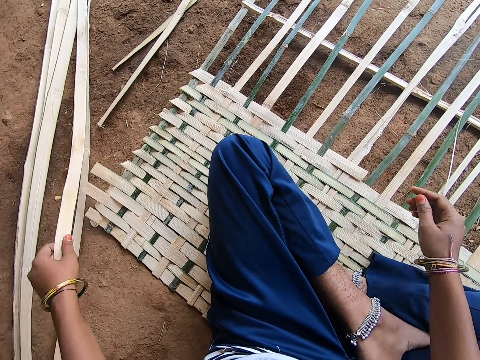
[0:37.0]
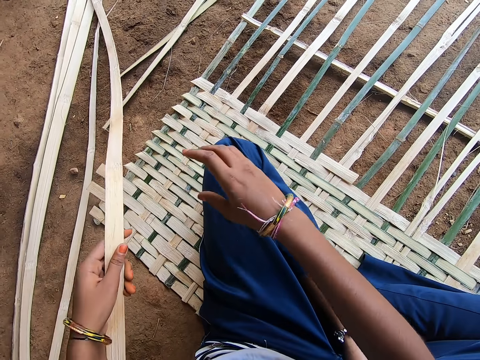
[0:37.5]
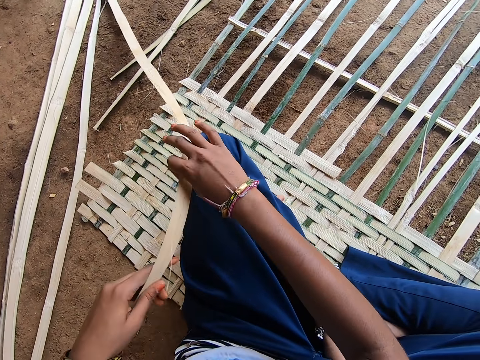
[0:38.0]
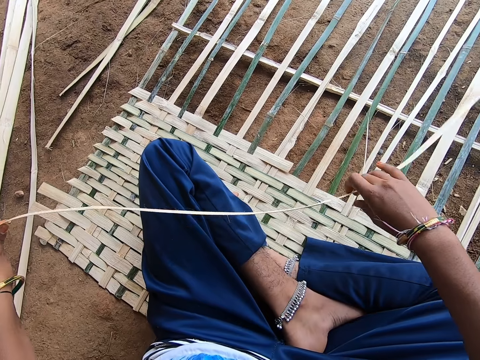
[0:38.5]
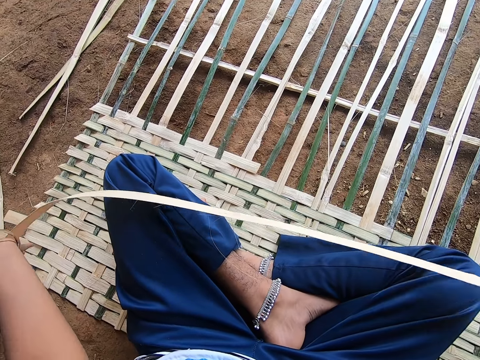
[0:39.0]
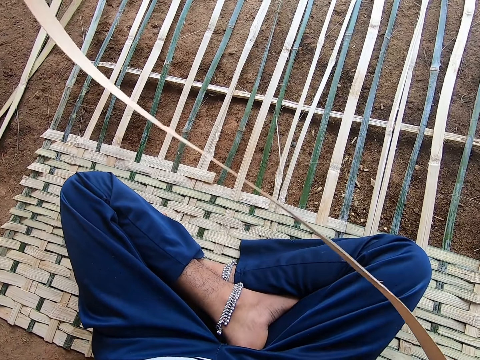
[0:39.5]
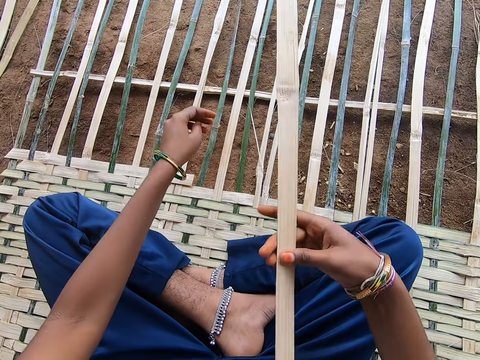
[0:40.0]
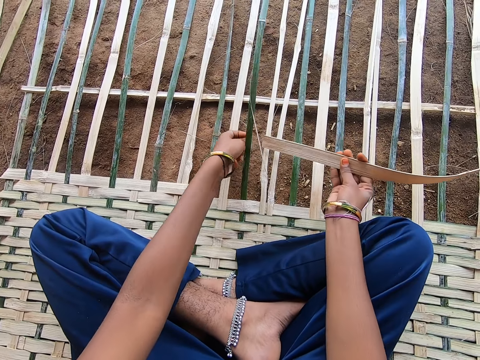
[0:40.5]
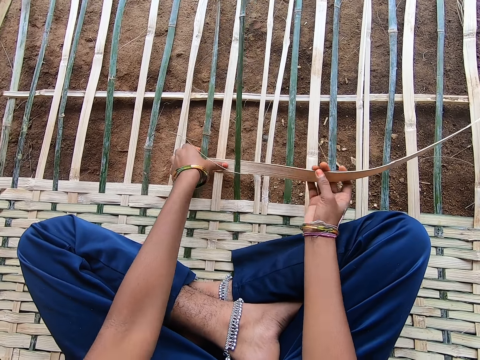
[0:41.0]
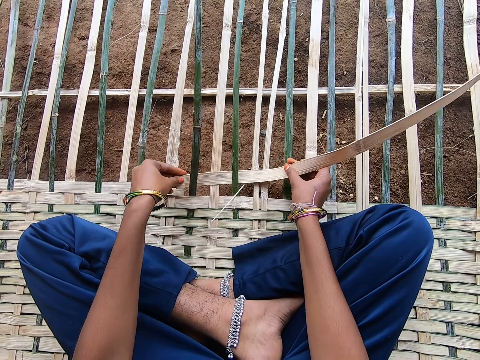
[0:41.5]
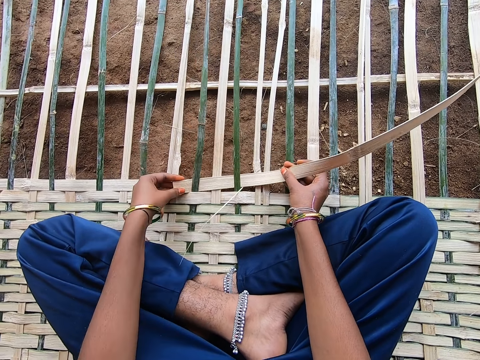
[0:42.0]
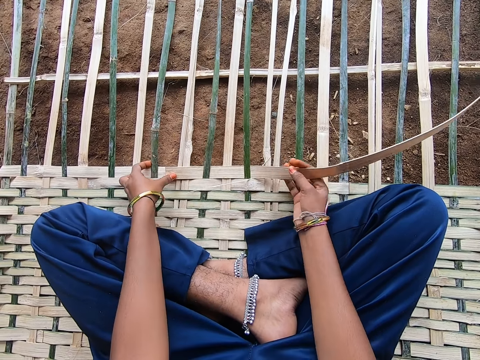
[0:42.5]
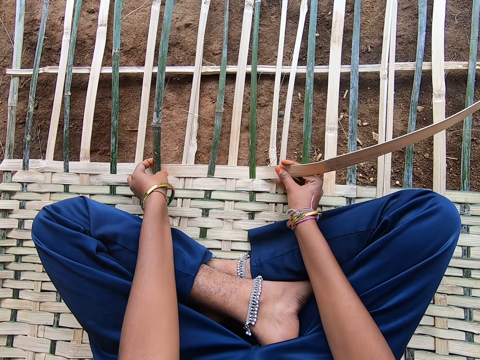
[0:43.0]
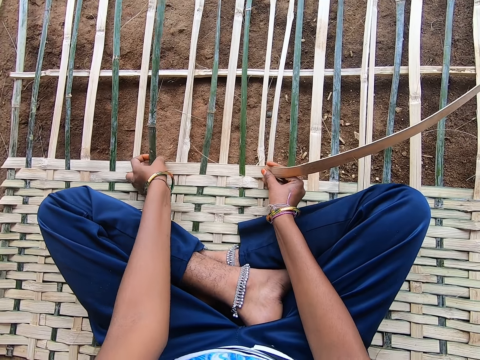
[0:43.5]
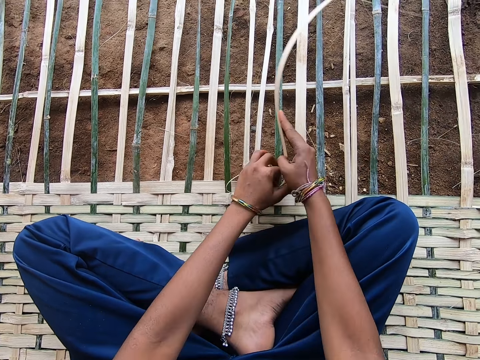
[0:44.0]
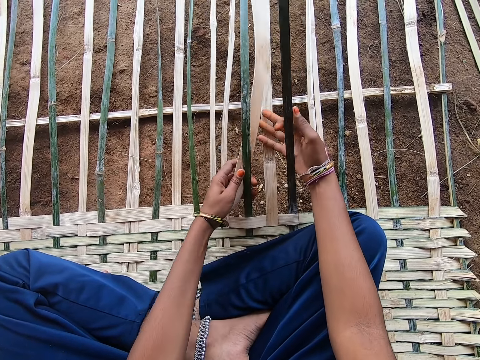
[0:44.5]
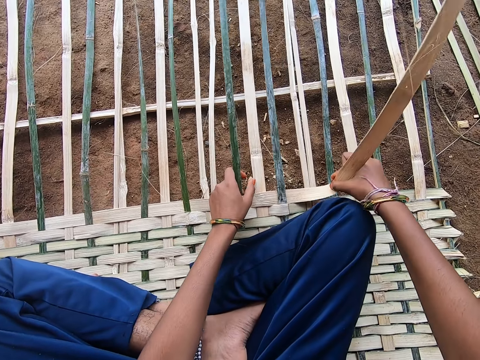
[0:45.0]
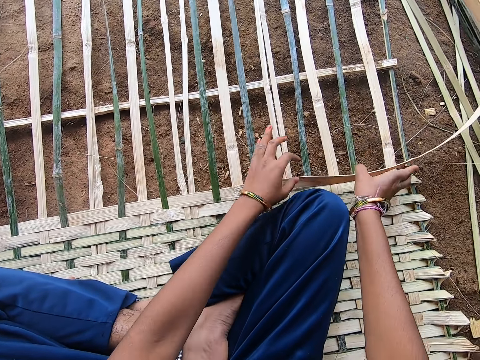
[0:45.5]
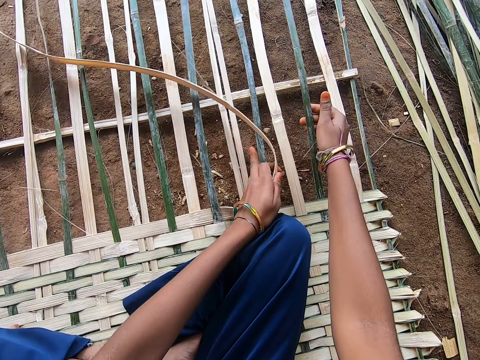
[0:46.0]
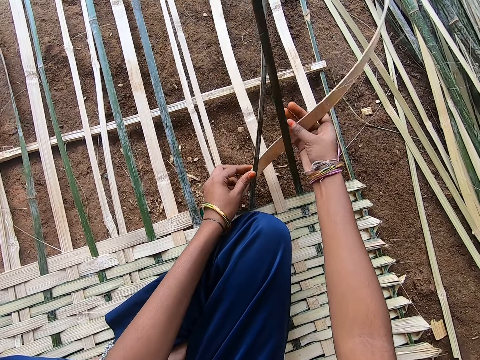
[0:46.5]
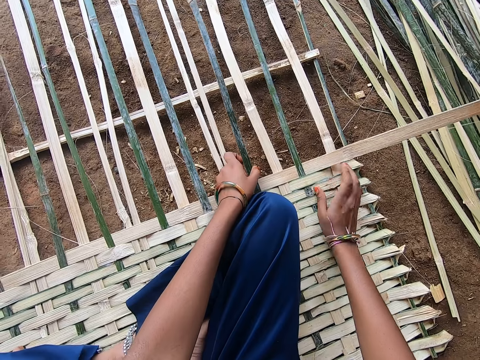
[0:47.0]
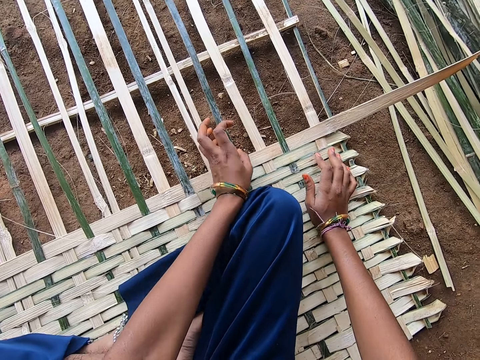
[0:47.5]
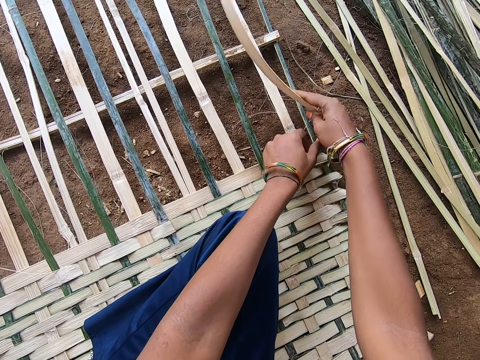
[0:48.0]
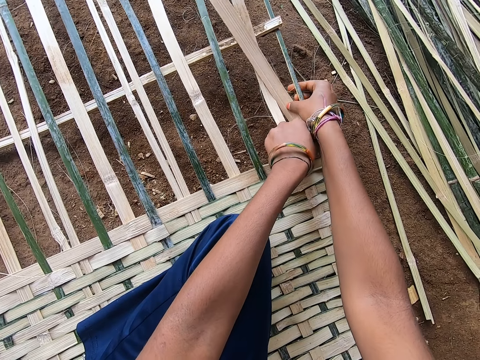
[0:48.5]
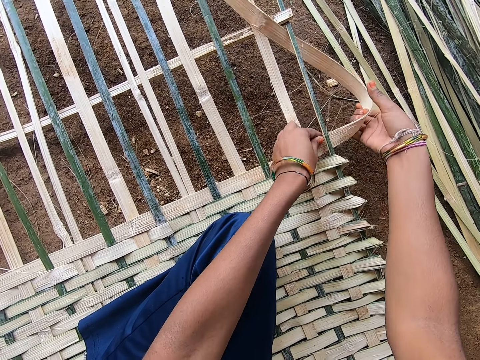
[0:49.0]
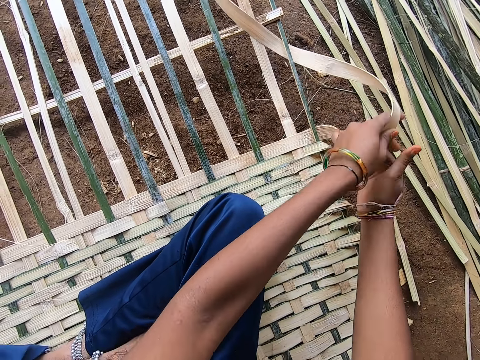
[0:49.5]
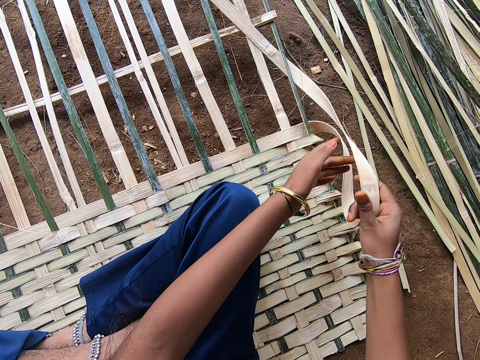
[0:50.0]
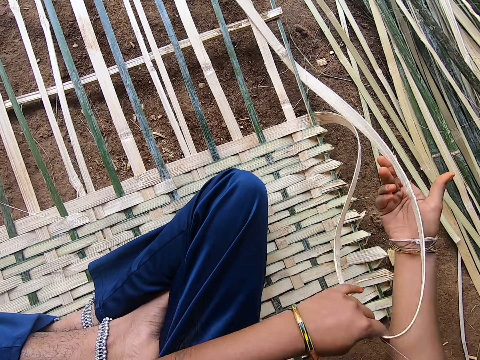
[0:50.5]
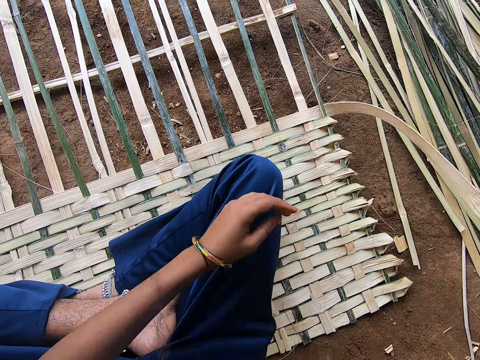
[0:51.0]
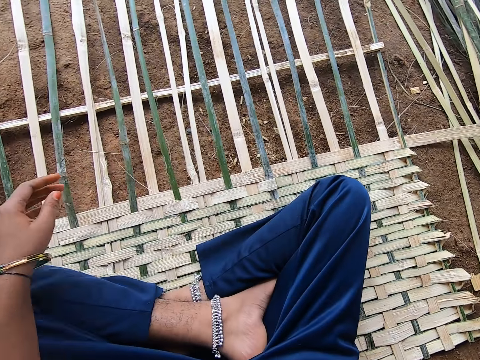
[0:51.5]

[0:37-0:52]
The camera wearer picks a reed or bamboo stick from the ground. They hold the reed with both hands. They weave the reed on the mat. They fix the bamboo sticks together. They pass the reed through the strings of reeds. They weave the reed on the mat. A lady speaks to the camera wearer. The camera wearer pulls the reed at the edge of the mat.

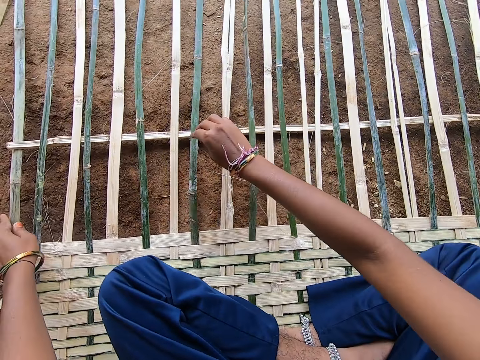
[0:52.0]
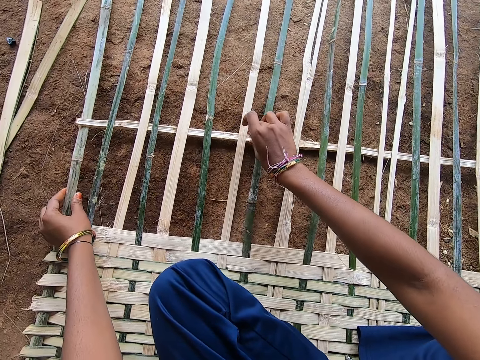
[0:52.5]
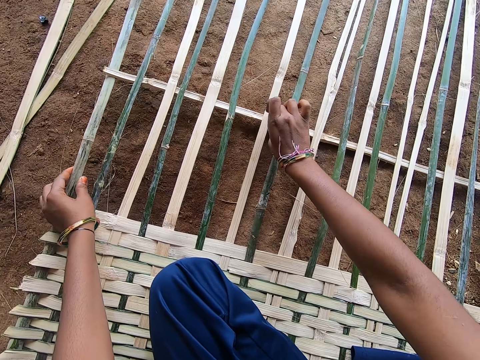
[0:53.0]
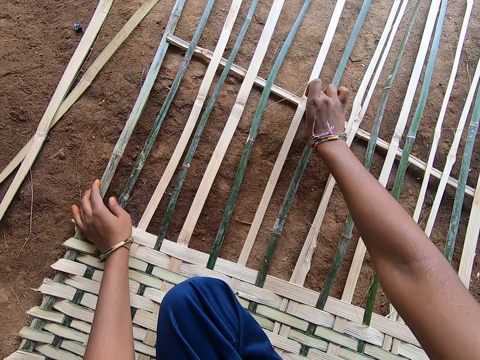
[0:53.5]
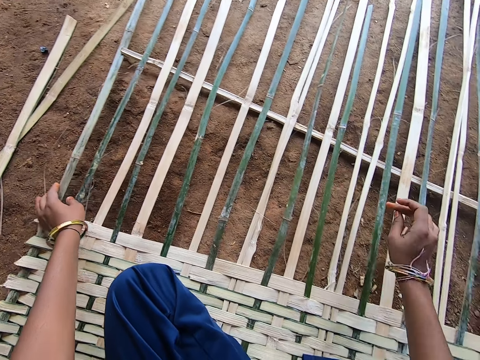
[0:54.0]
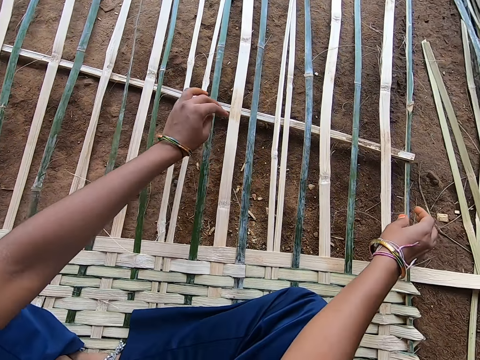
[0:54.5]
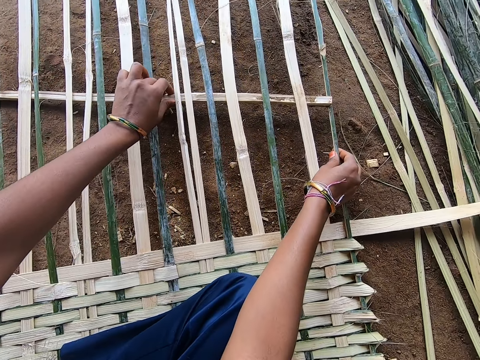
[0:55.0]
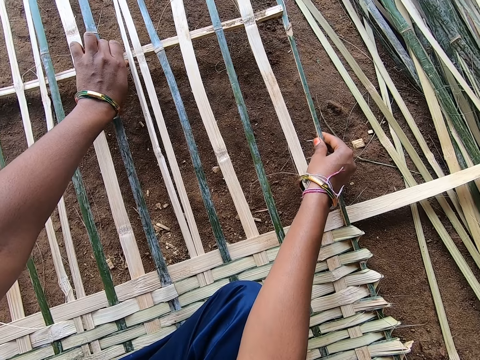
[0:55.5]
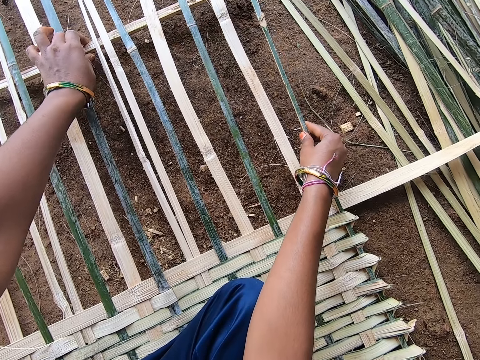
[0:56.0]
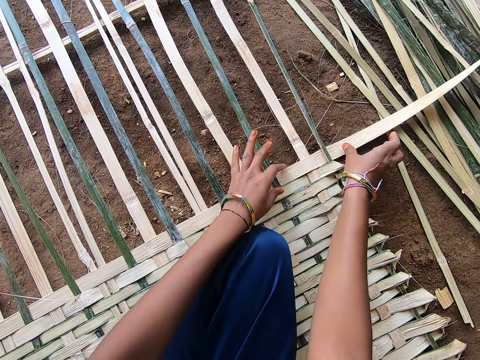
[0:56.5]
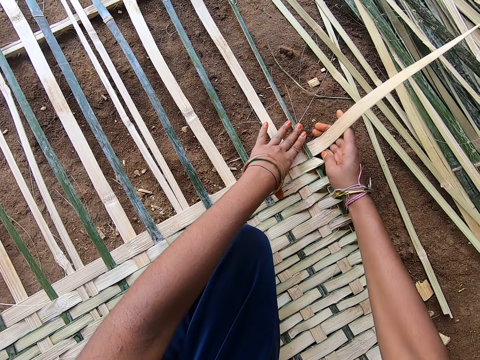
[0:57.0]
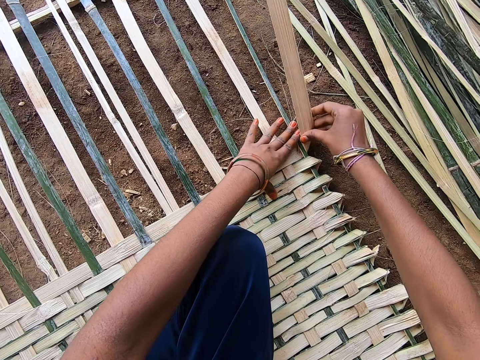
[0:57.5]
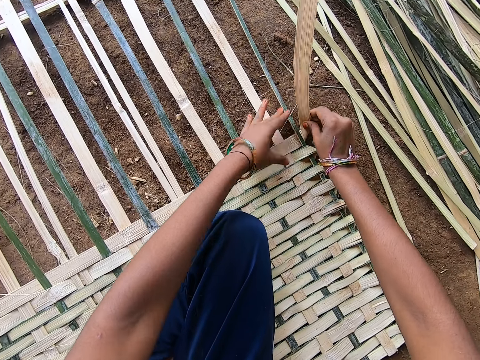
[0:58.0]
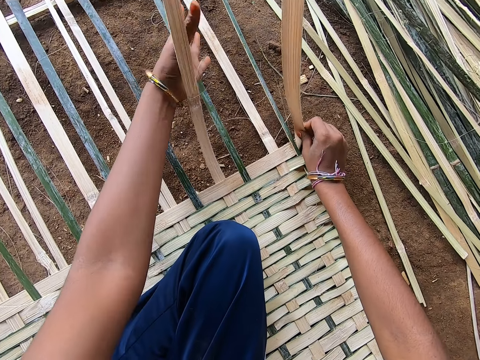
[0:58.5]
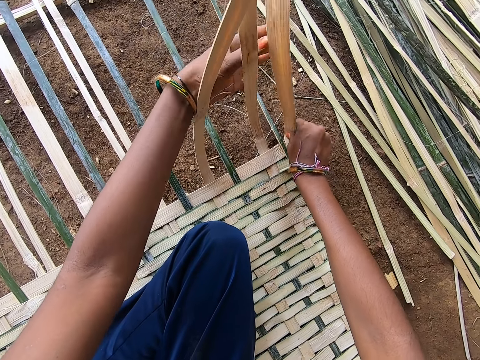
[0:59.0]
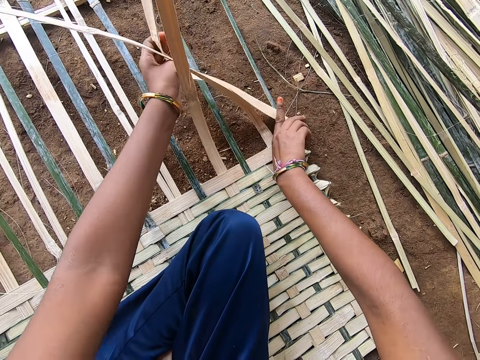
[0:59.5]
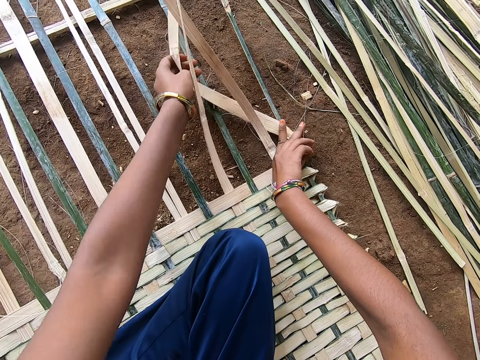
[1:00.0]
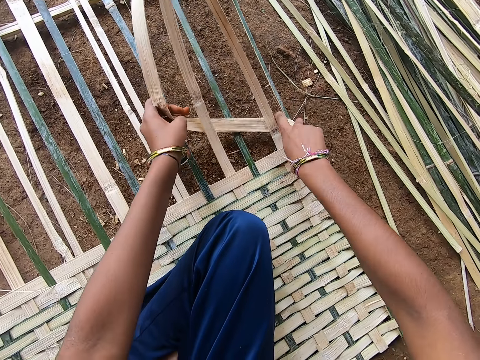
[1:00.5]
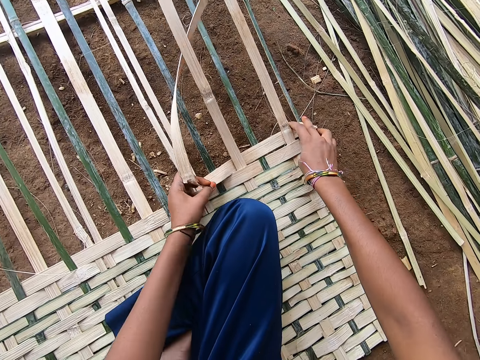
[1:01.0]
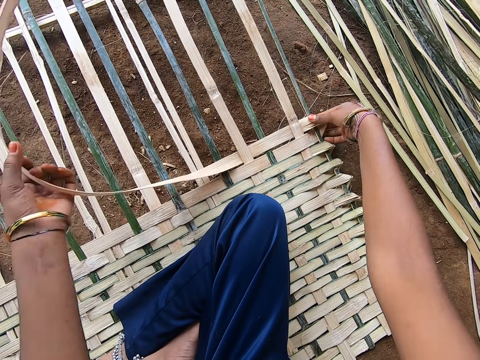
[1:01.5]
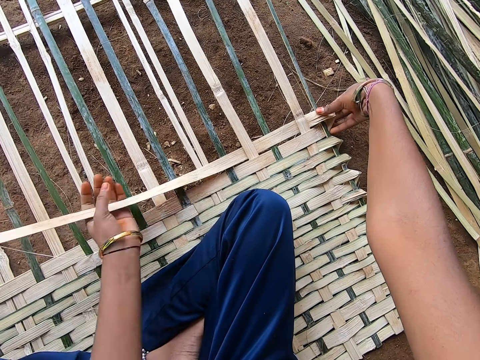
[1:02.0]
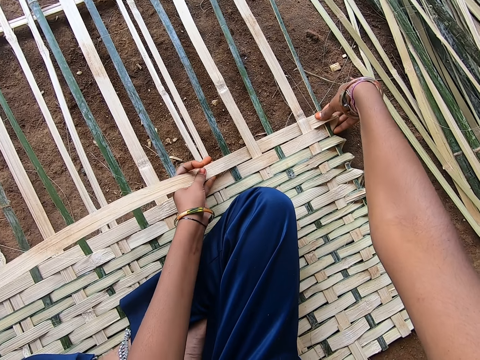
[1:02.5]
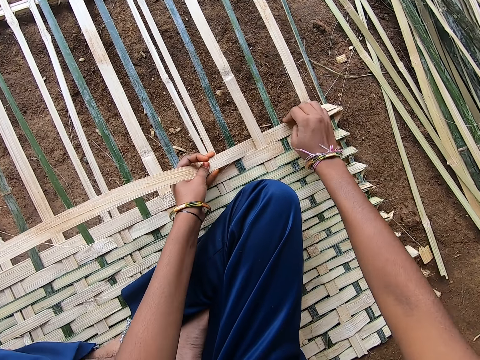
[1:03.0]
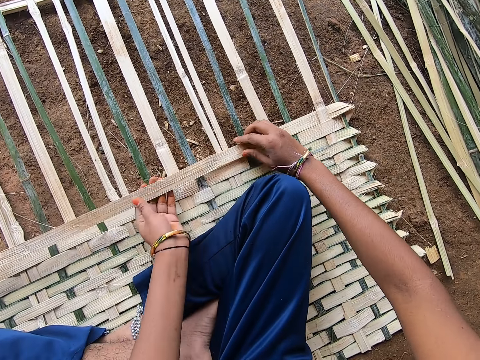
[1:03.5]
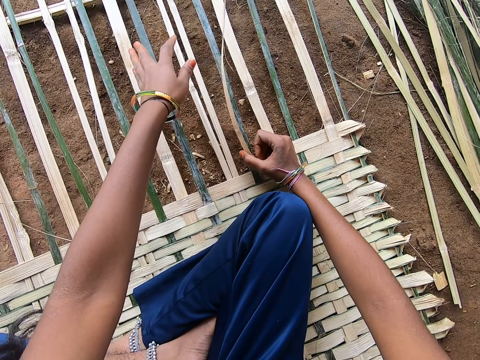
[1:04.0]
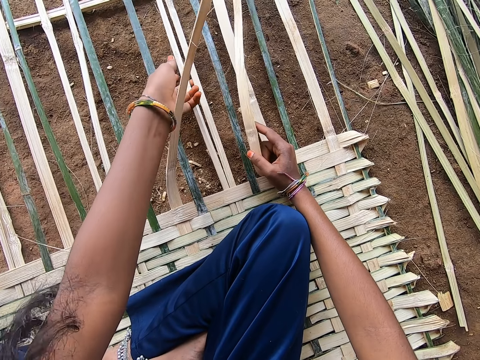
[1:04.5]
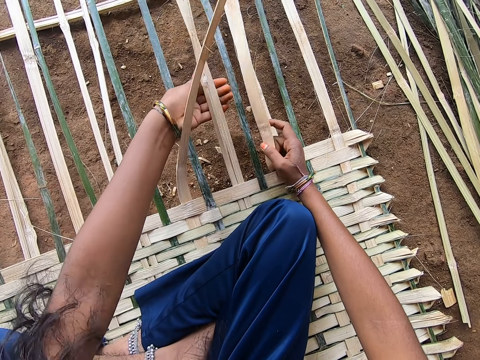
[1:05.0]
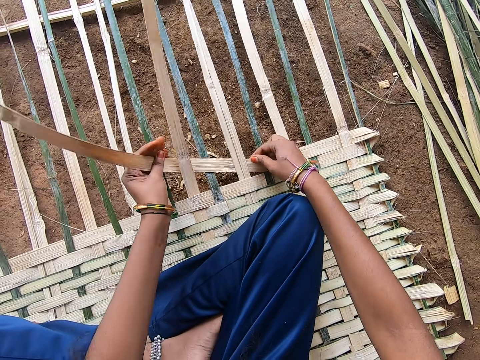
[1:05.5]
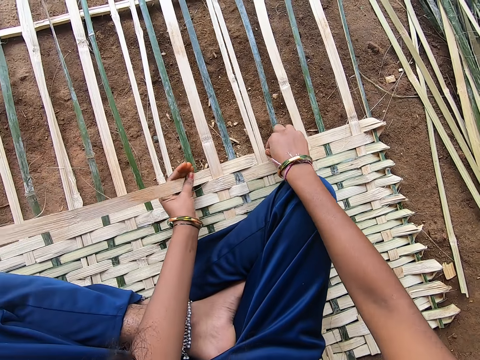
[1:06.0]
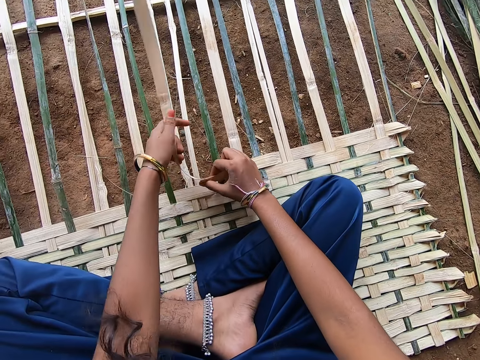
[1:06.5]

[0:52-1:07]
The camera wearer speaks to a lady. They adjust a bamboo stick under the string of reeds. The lady speaks to the camera wearer. The camera wearer grabs the reed at the edge of the mat. They fold the reed at the edge of the mat. They weave the reed through the mat. They press the reed fold at the edge of the mat. They adjust the reed on the mat. They grab an end of the reed and weave the reed through the mat.
